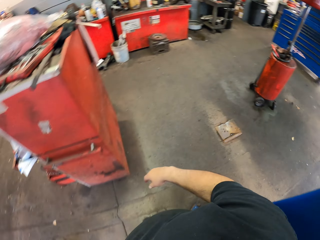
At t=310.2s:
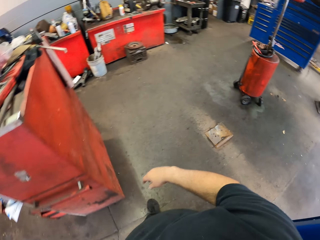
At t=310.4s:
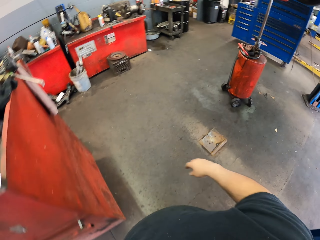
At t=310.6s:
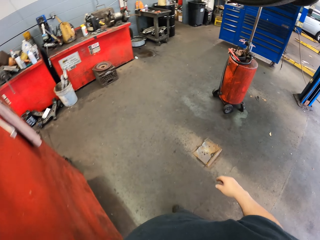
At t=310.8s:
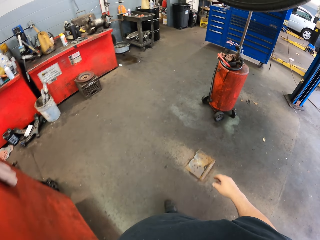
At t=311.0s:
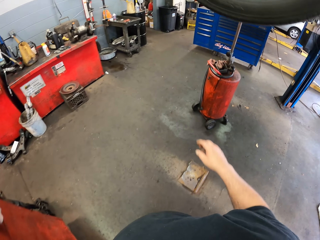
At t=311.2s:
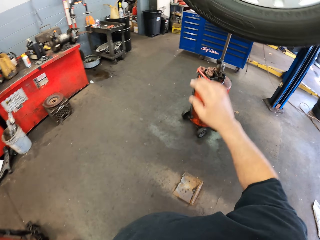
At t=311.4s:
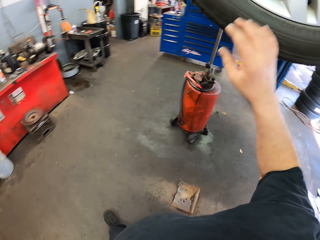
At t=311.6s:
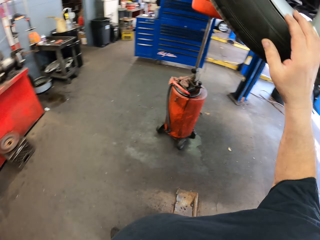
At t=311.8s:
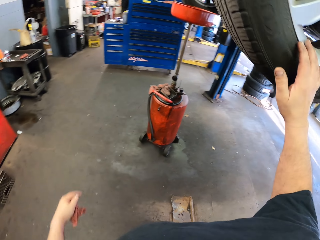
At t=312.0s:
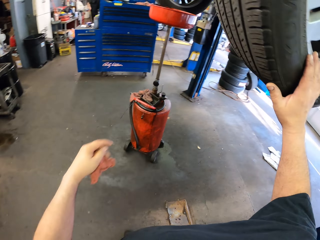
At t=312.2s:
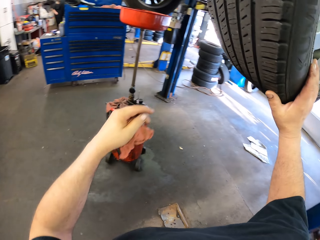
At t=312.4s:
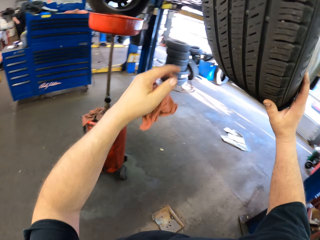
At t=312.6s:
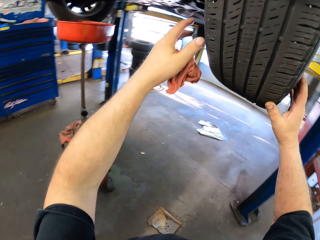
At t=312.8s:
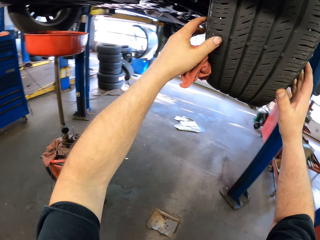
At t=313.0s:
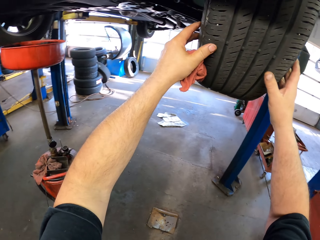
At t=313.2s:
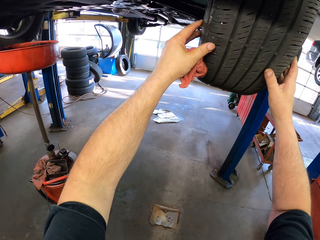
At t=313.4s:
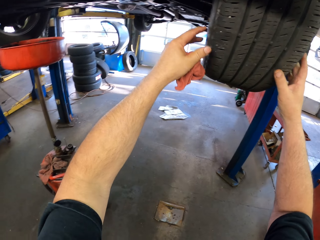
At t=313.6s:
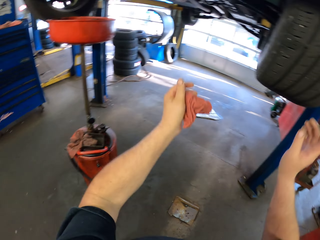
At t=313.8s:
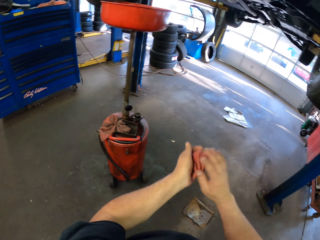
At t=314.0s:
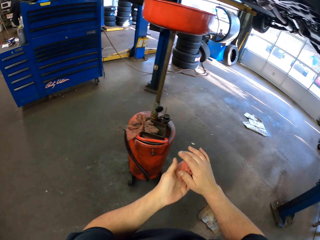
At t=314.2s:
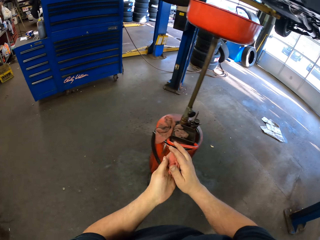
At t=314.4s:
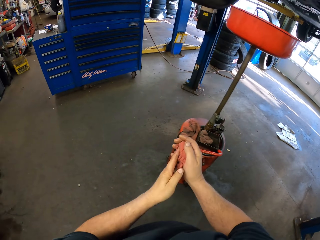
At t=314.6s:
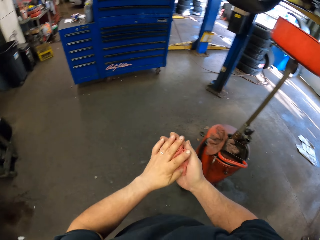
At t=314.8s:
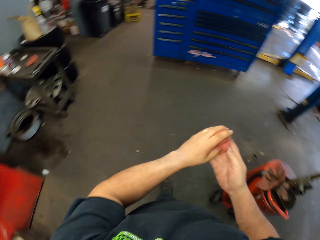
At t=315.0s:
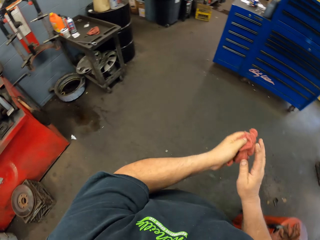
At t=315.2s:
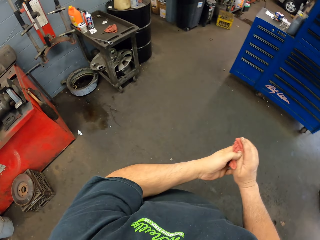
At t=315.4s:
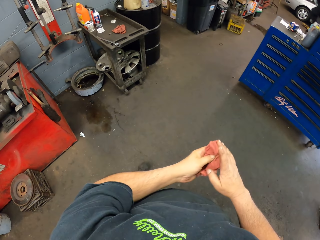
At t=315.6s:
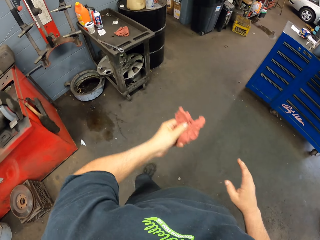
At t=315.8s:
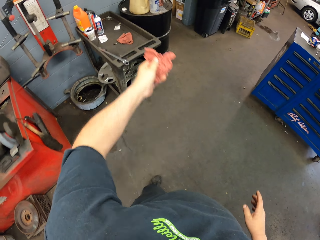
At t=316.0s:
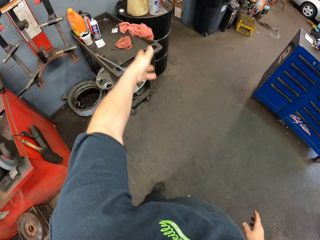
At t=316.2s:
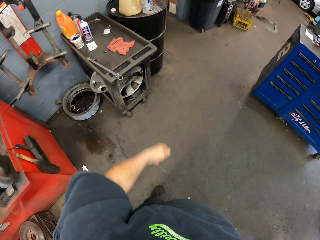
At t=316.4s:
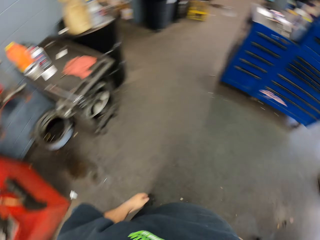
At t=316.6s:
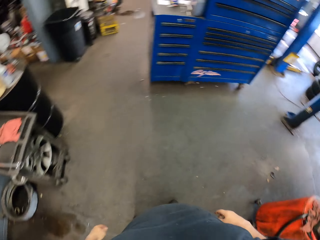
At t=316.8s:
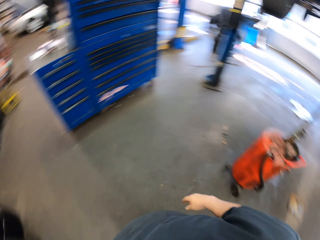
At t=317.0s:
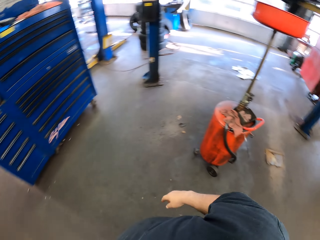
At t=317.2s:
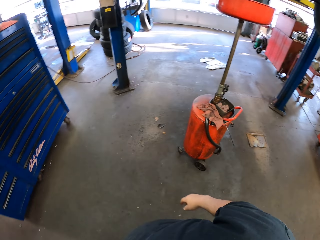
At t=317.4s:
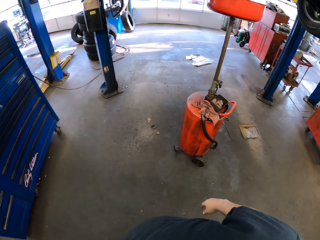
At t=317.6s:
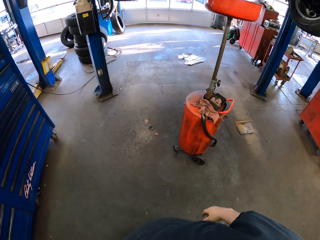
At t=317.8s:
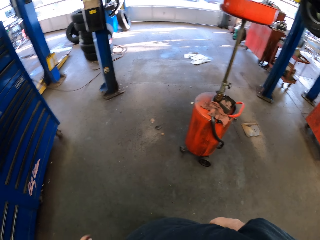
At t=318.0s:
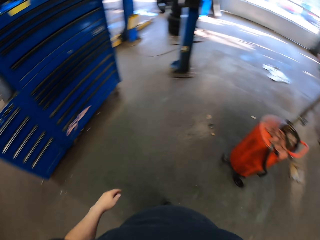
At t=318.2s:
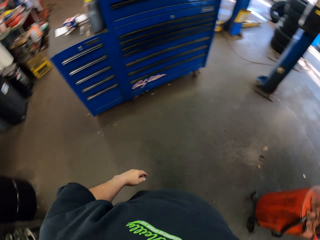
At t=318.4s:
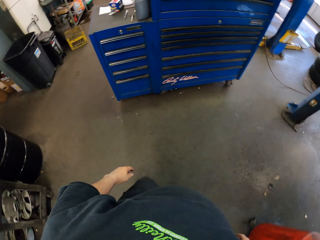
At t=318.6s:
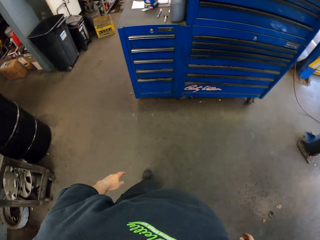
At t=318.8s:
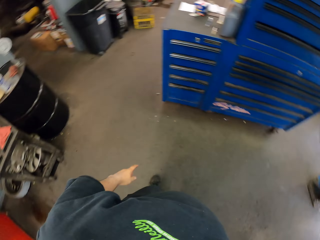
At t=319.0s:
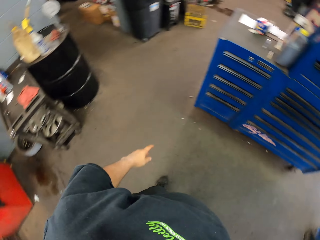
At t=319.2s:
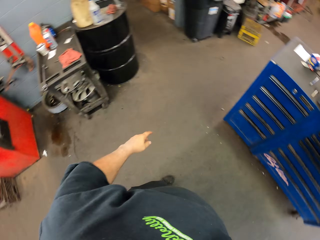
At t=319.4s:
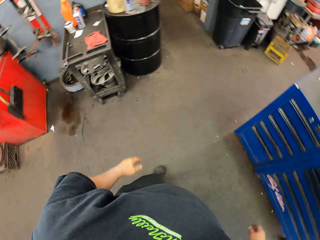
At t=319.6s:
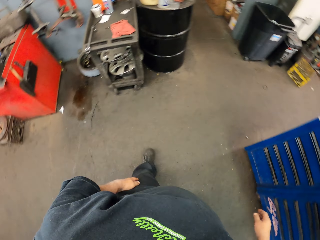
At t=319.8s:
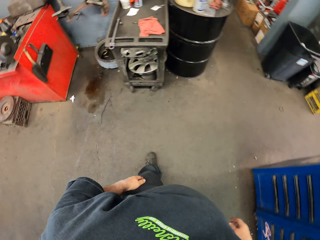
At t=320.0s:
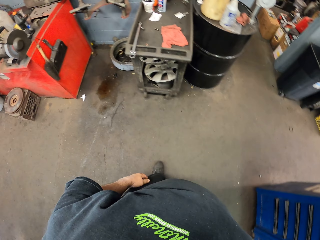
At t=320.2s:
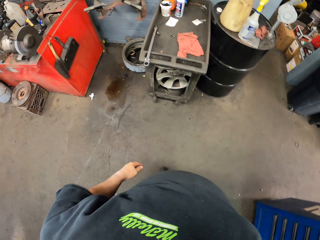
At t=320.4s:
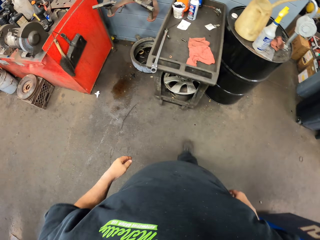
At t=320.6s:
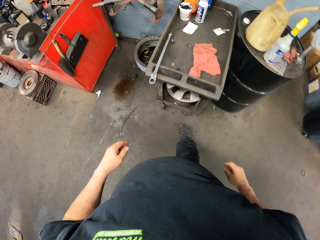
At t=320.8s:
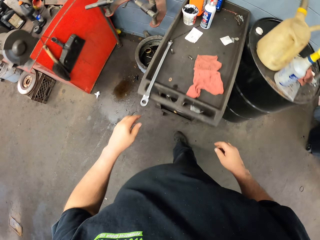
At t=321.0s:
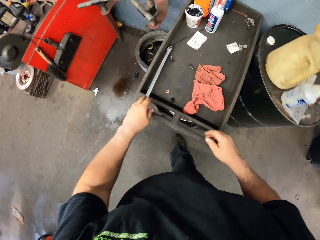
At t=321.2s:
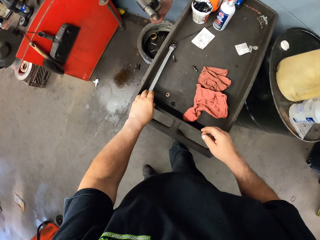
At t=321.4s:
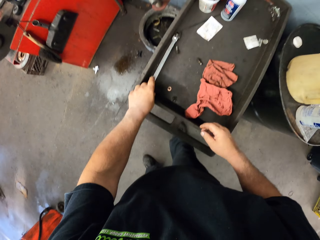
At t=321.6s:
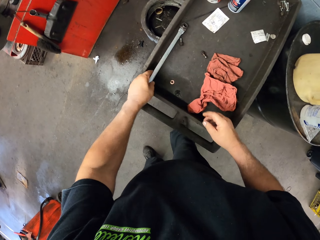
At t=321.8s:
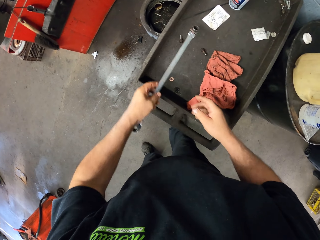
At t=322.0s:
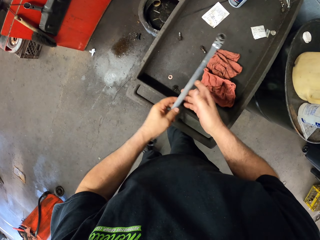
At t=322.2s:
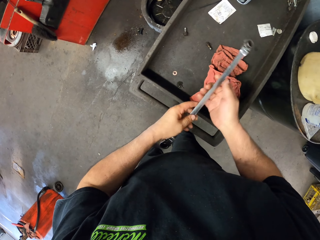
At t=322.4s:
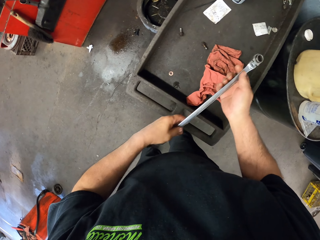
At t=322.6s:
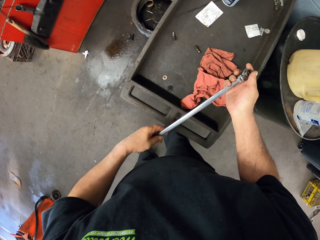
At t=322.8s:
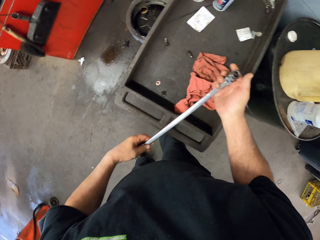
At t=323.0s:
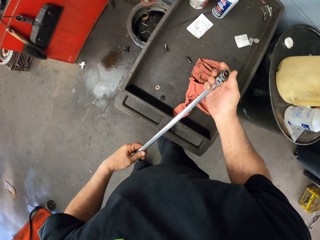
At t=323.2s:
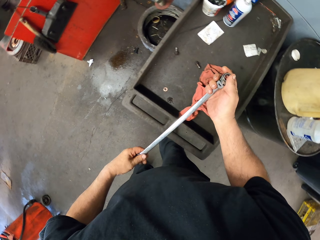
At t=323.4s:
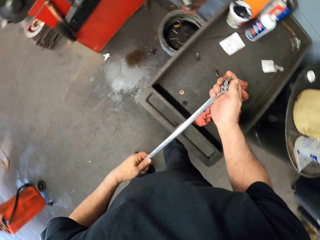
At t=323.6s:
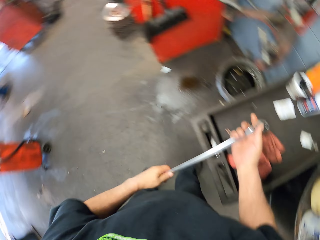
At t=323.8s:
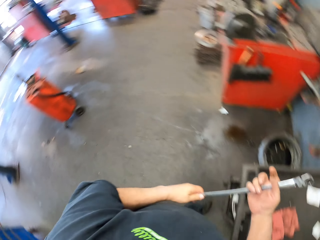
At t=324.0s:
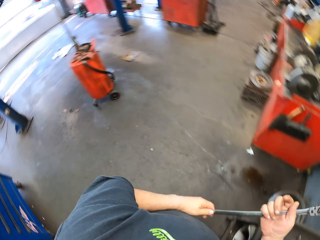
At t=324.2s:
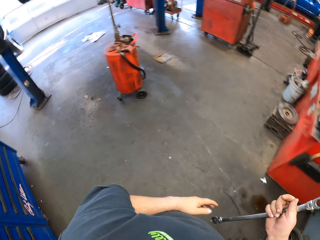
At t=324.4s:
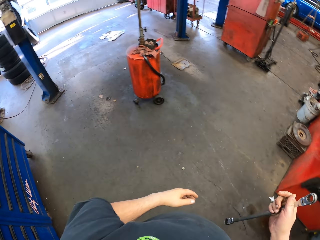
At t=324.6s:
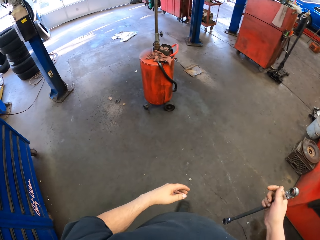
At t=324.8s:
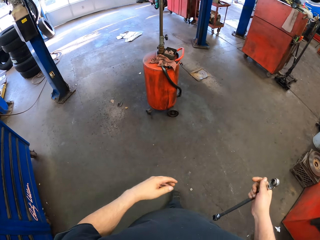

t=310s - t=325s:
The camera wearer walks around the workshop. They touch the tires. They wipe the hands with a cloth. They throw a piece of cloth. They put the cloth on the tool tray. They turn around. They pick up a double-ended spanner from the tray. They hold the wrench.

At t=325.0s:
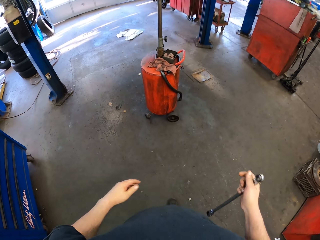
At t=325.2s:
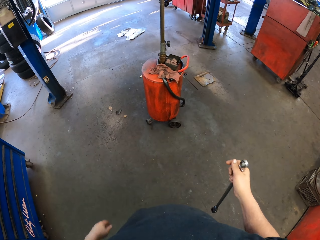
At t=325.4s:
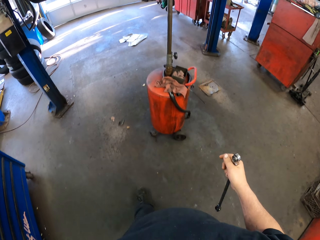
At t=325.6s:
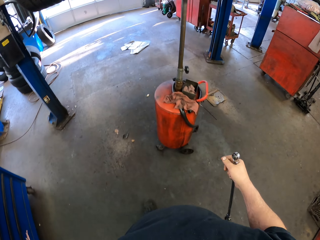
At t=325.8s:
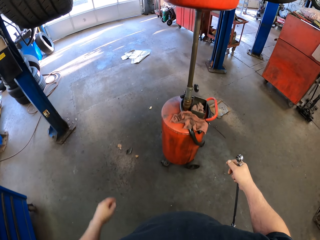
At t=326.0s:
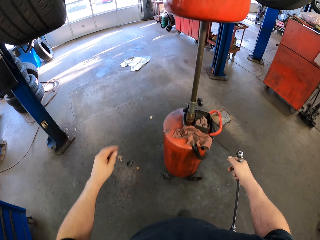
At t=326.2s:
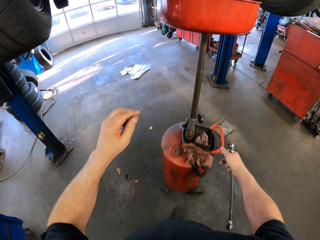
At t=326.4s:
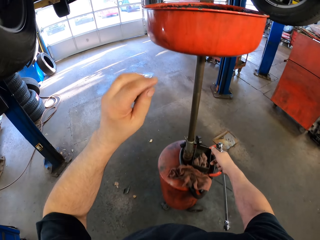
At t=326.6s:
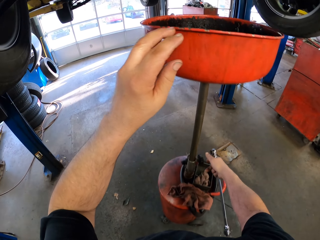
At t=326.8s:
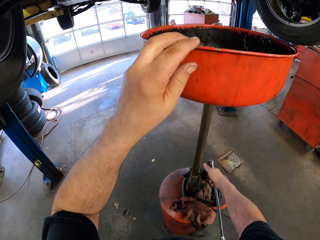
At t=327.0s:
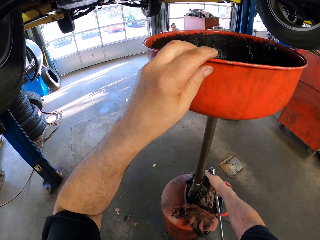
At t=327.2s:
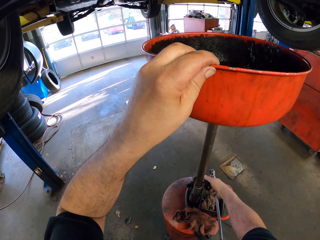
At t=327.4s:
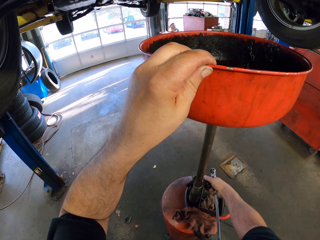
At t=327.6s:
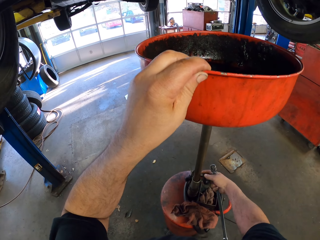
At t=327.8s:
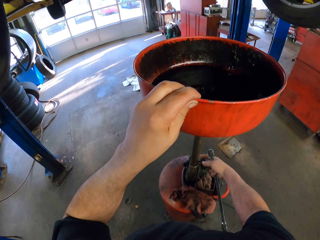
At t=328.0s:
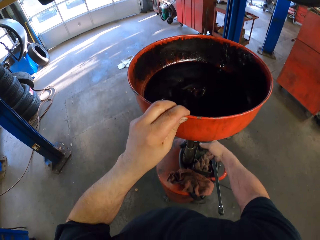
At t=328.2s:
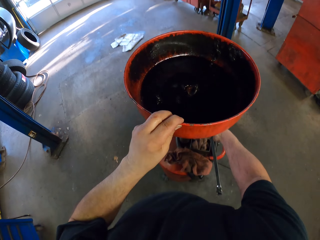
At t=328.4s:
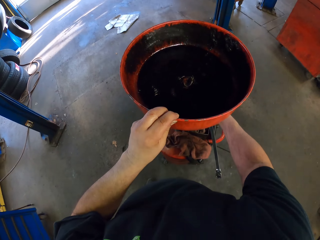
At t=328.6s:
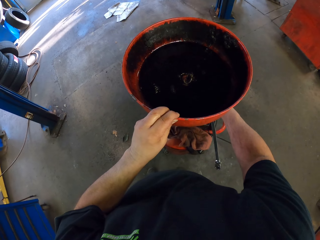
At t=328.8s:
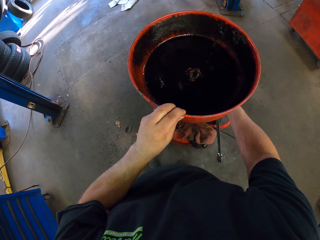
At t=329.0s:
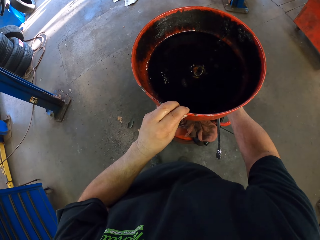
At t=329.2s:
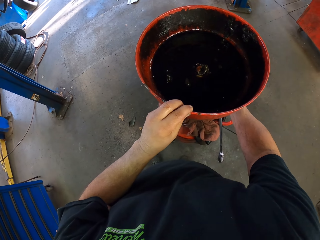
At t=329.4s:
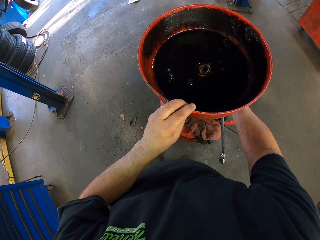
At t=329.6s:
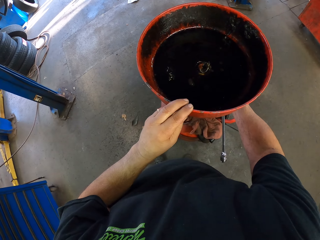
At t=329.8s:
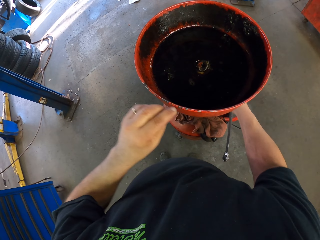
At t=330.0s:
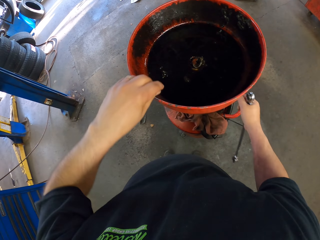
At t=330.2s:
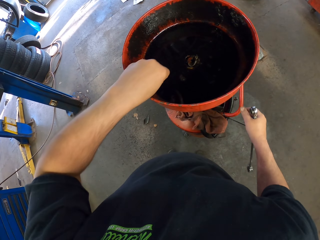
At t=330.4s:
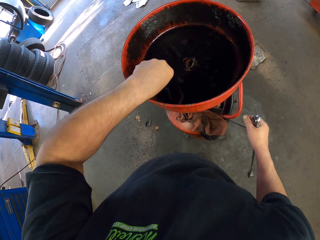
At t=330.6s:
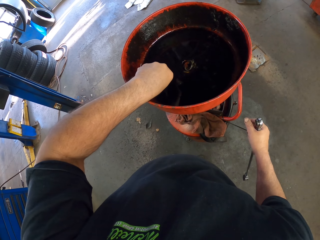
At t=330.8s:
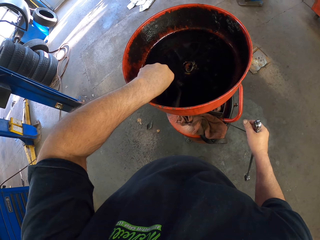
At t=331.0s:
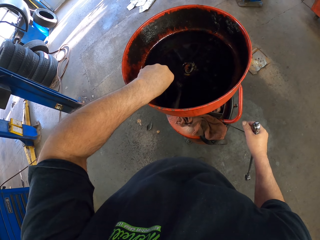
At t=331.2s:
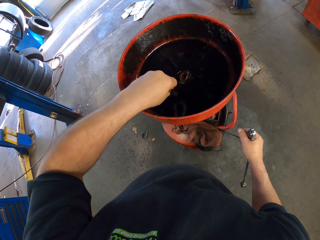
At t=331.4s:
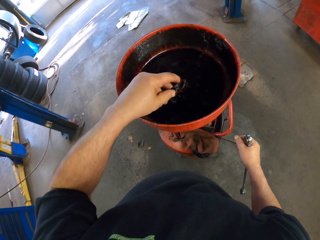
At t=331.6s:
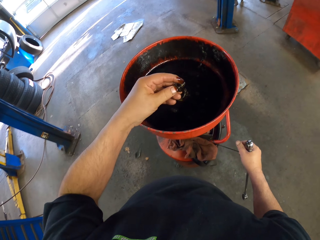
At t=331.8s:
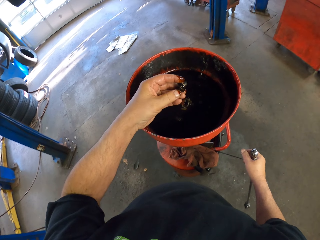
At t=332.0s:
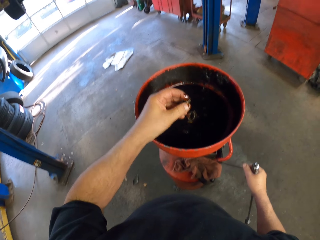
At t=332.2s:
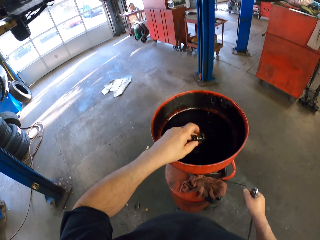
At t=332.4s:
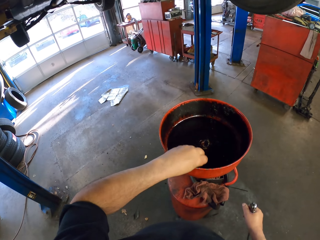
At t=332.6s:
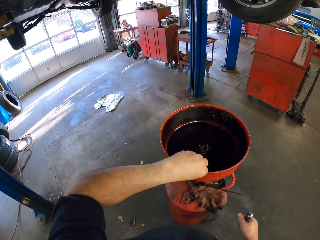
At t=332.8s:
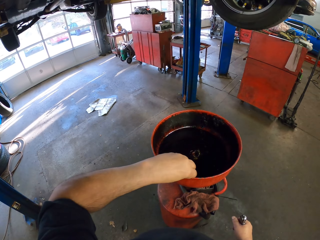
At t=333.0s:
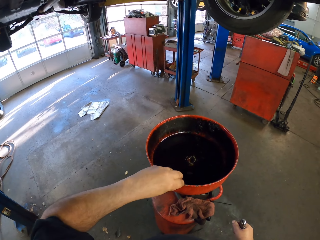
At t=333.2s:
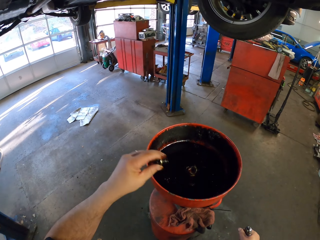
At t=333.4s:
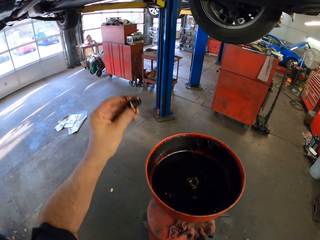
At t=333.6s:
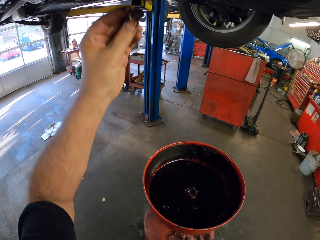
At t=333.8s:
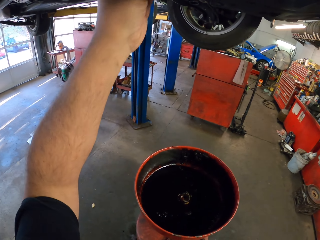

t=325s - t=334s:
The camera wearer walks around the workshop. They touch the oil drain unit. They hold something. They touch something. They pick up something from the oil drain unit.
